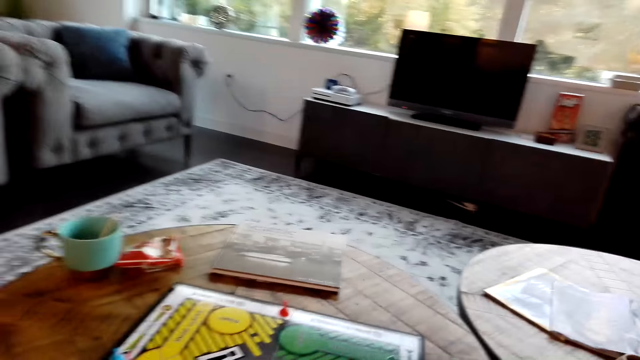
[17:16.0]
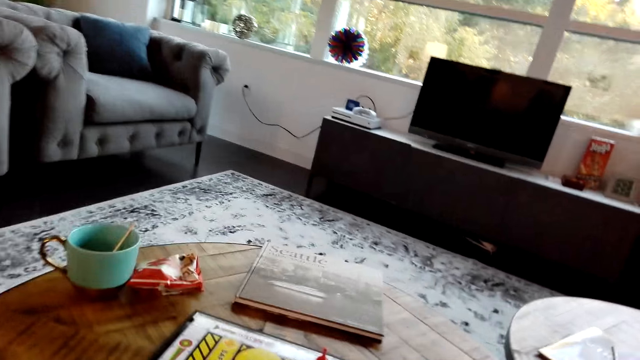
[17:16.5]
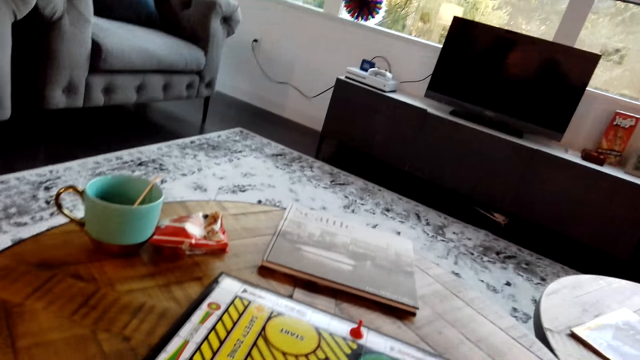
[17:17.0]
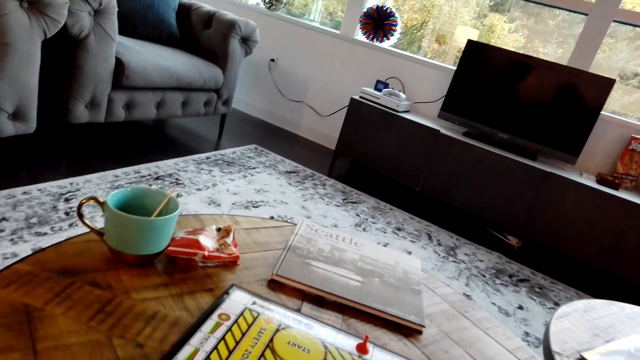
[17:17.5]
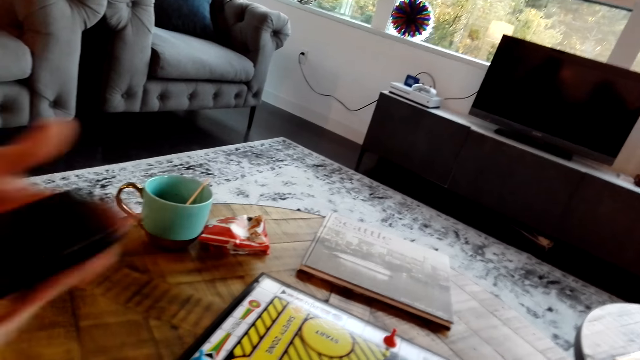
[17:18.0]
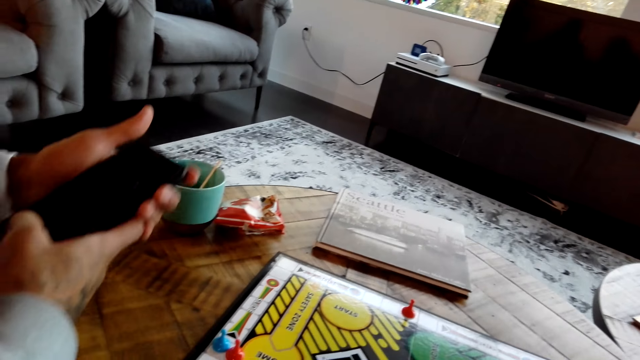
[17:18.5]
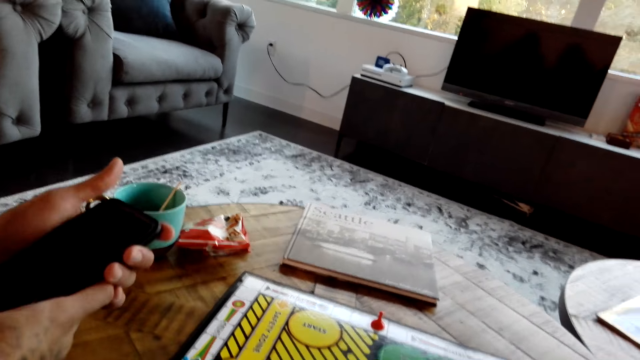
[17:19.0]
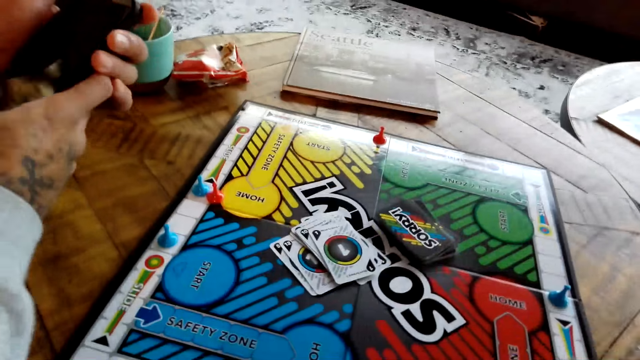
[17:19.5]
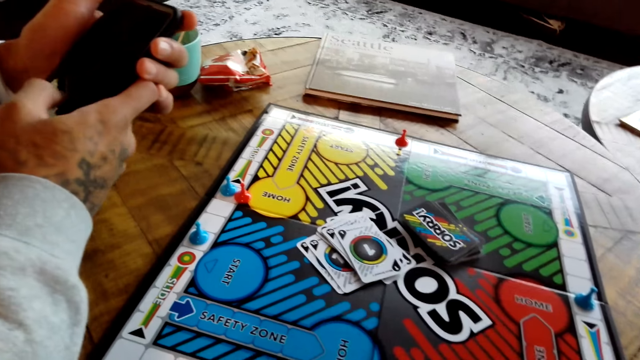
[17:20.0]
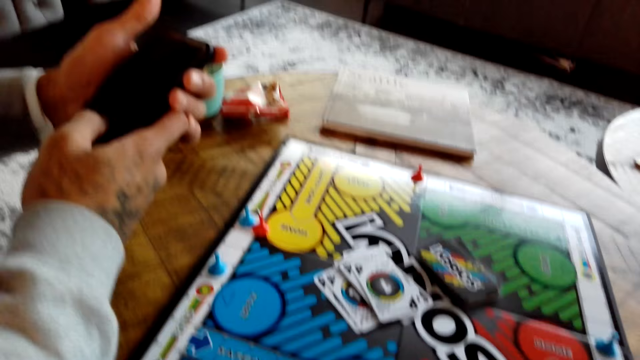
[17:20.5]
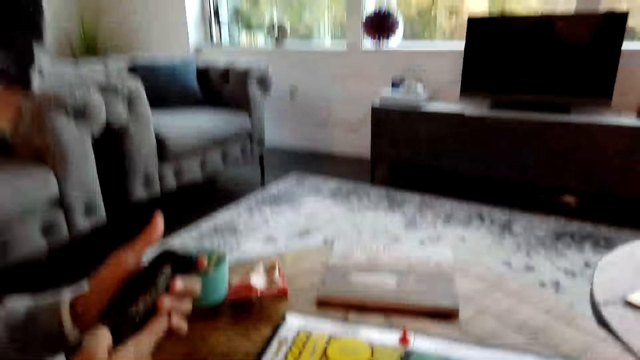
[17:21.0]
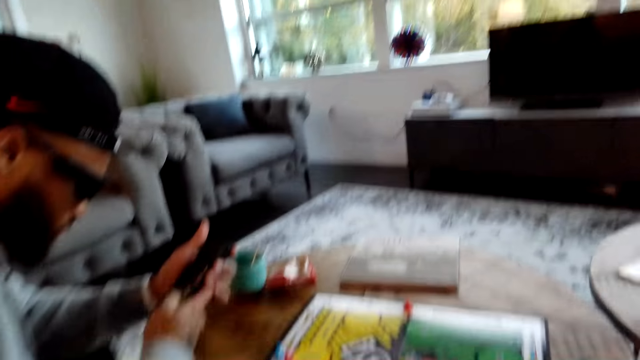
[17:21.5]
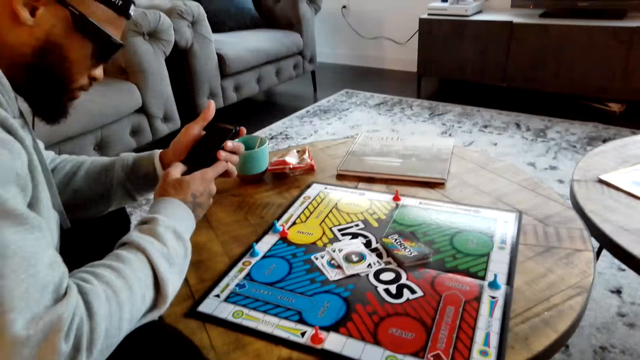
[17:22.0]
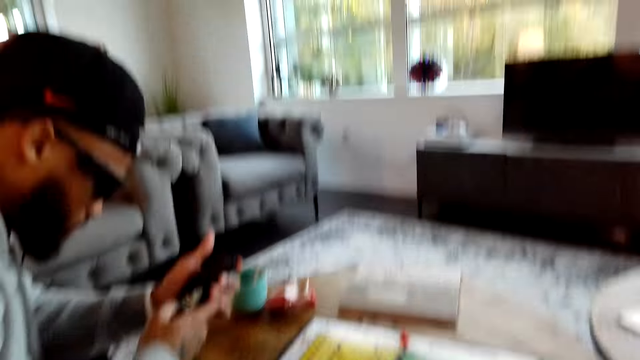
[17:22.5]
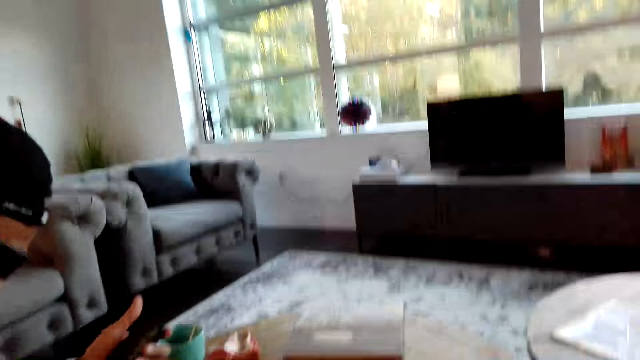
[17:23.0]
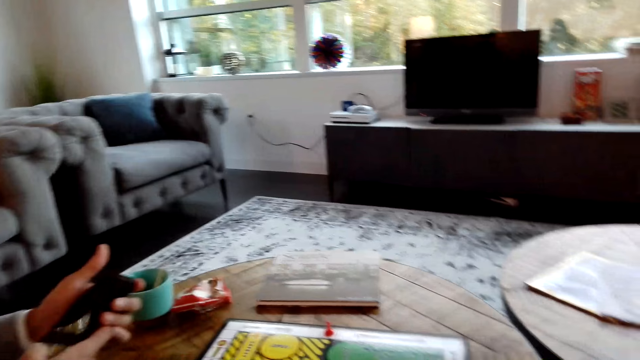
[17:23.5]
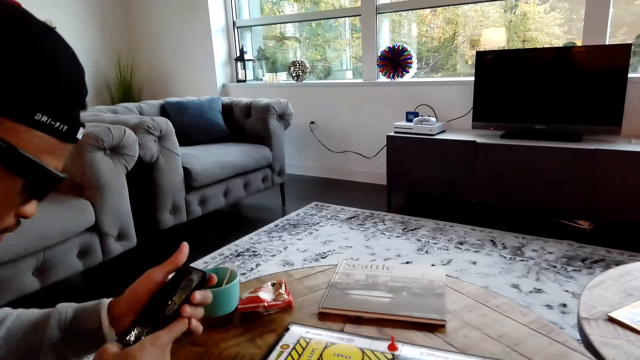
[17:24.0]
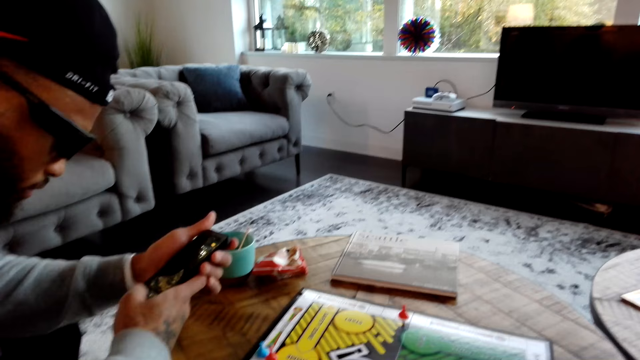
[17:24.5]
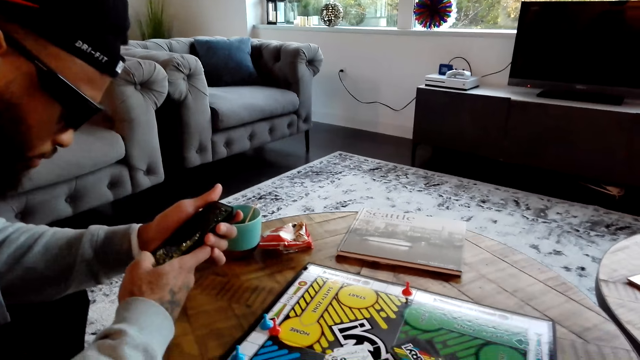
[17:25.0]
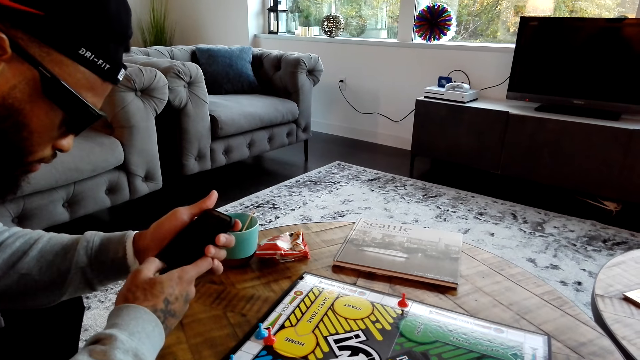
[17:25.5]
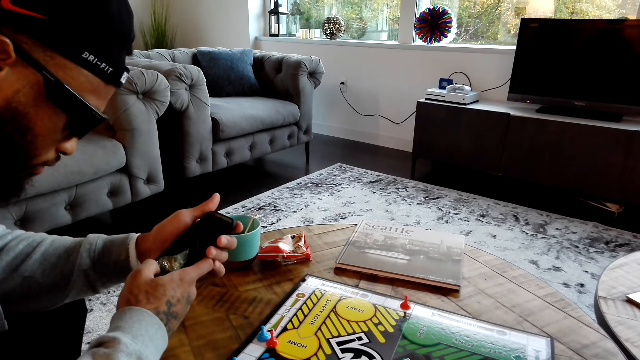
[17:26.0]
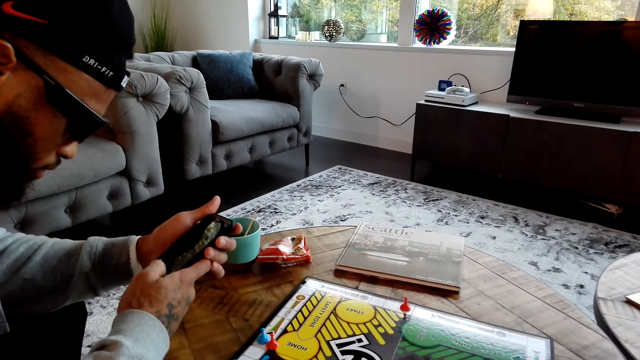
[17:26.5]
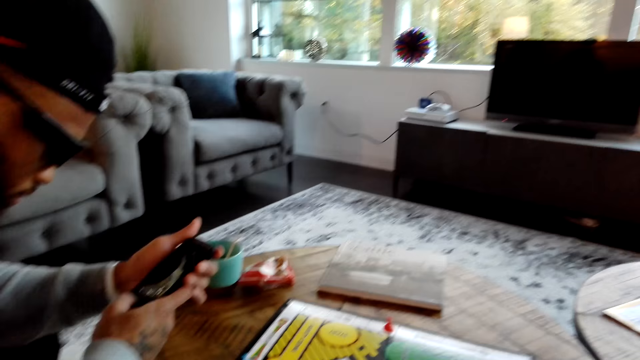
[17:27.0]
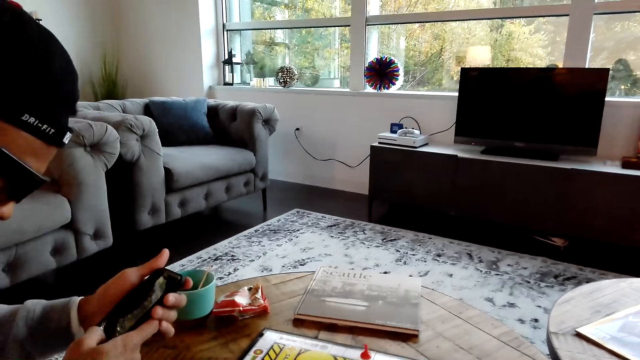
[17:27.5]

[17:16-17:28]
A man operates a phone. The camera wearer moves a pawn on the board.

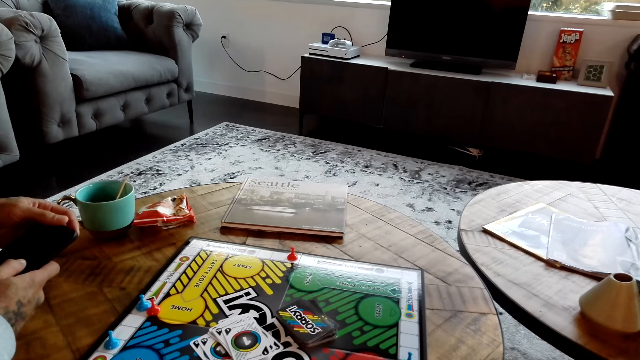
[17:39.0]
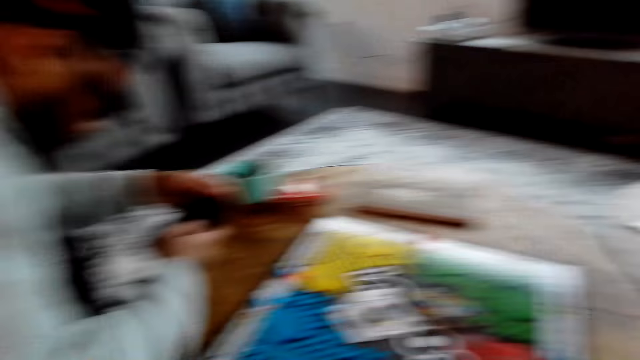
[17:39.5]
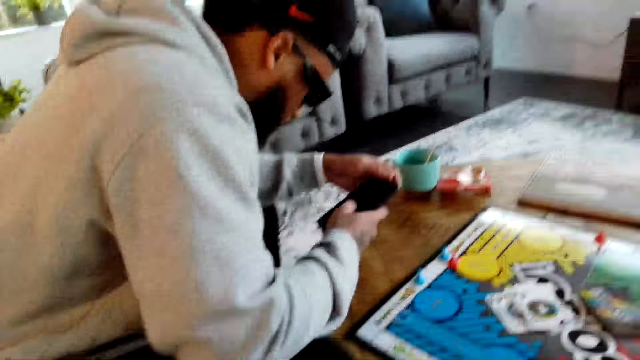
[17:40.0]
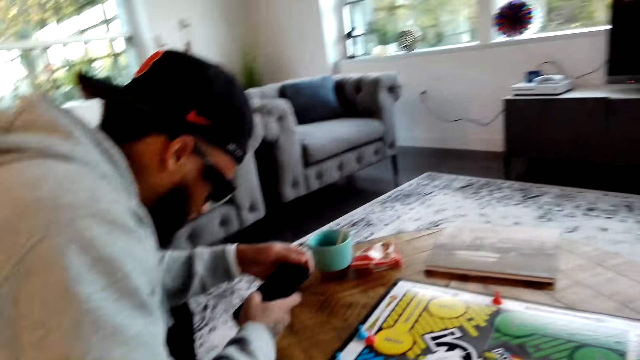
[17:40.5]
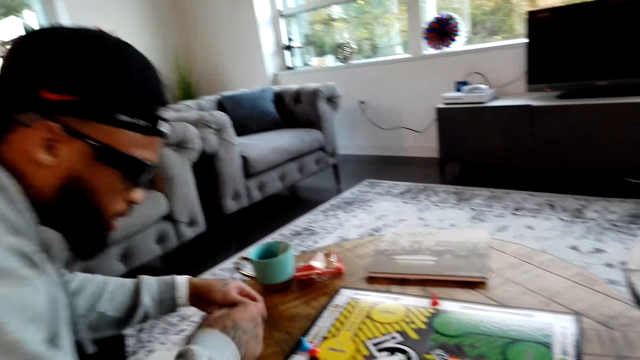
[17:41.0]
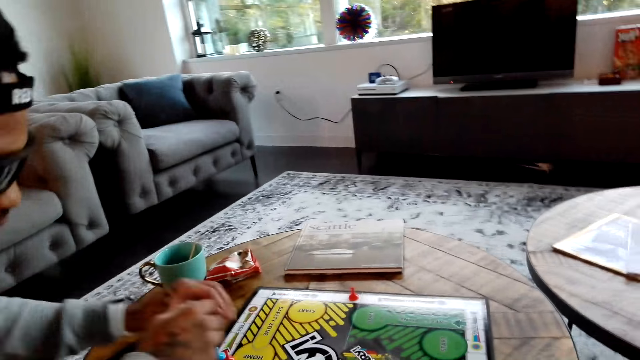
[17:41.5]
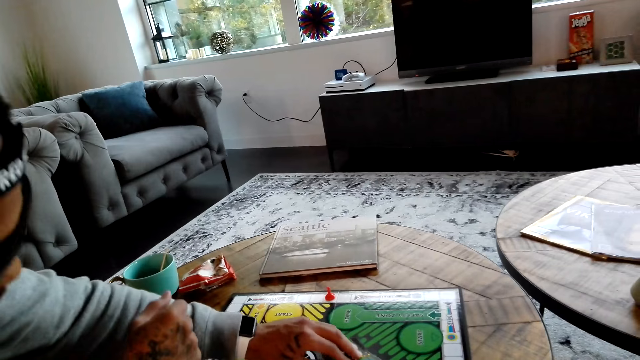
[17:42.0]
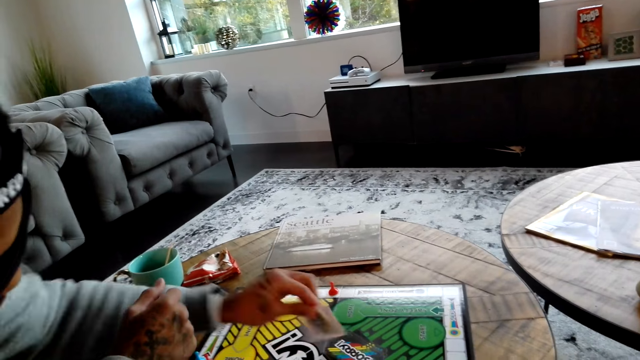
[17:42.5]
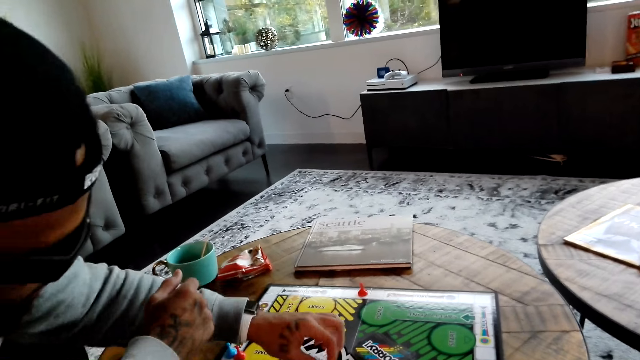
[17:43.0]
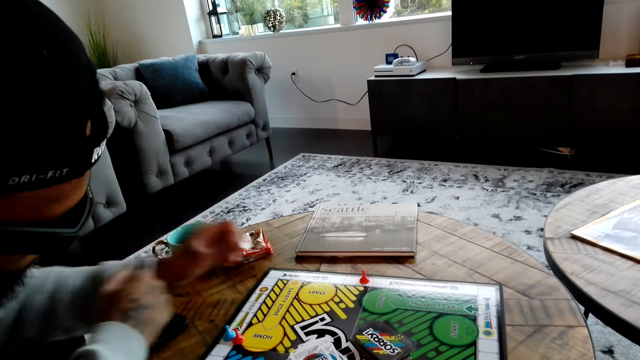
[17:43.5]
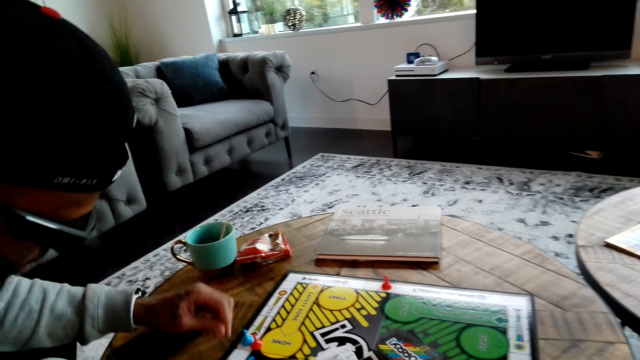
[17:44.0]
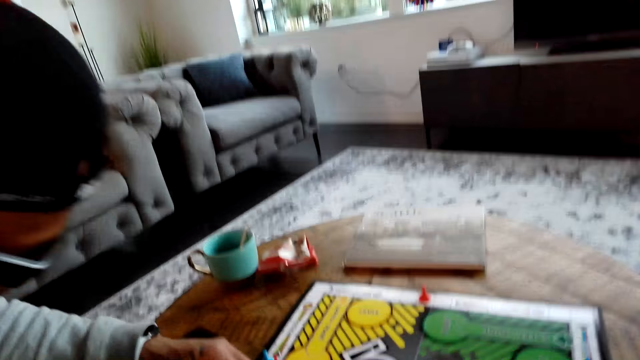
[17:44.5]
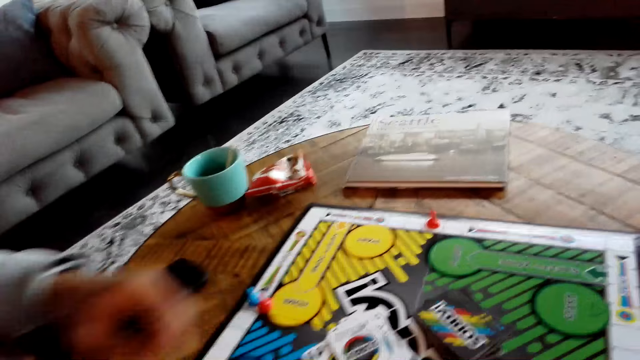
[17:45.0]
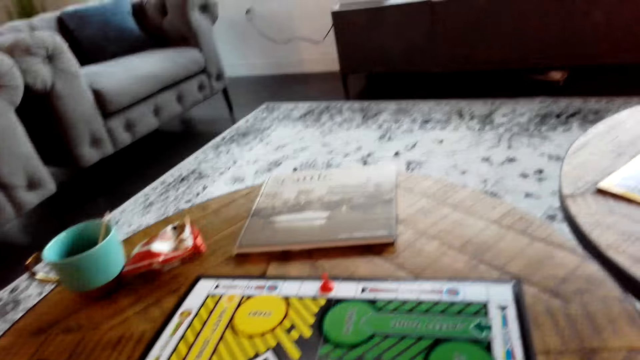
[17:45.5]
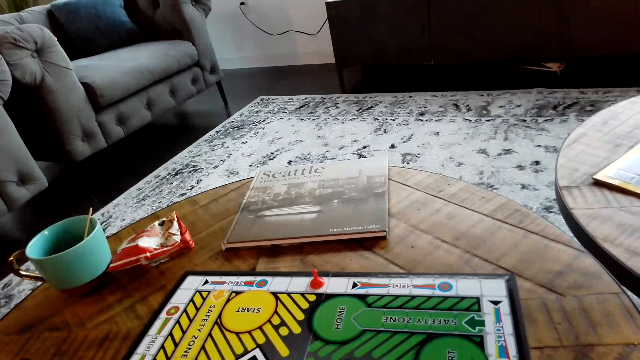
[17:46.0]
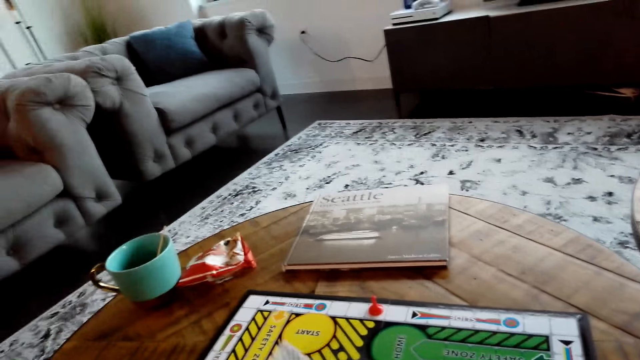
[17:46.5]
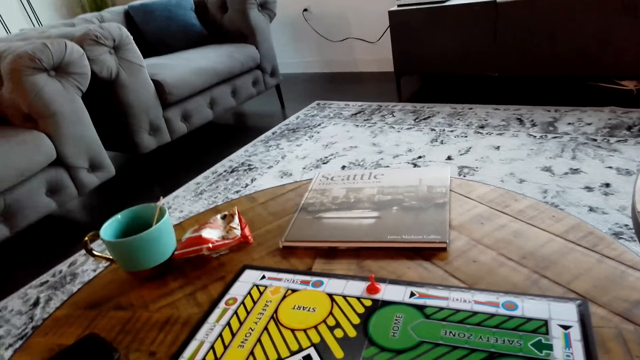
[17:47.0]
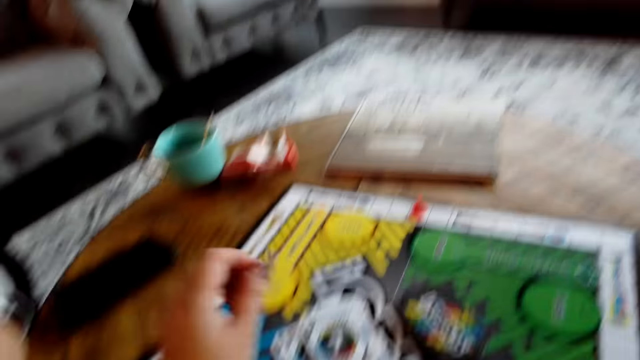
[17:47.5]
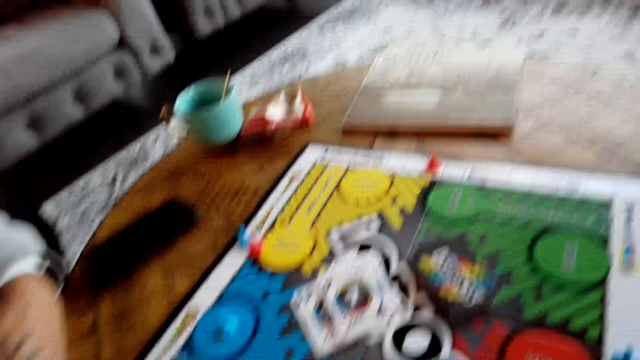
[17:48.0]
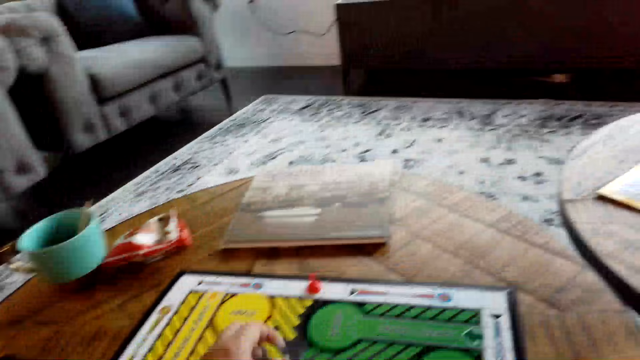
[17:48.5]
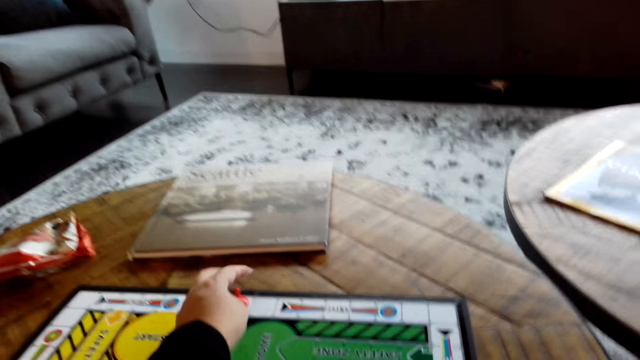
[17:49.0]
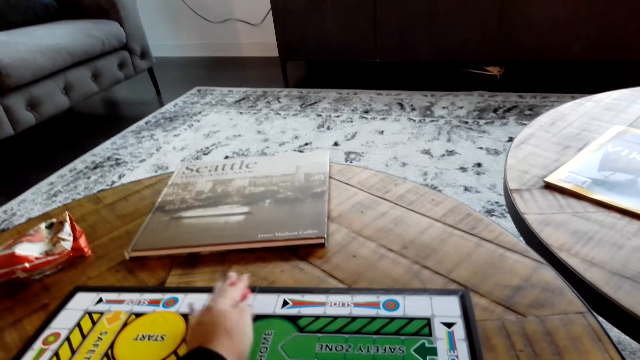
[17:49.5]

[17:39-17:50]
A man places the phone on the table. He picks a card from the board and shifts the game card on the board. He shifts a game cone piece on the board and taps on the board.
